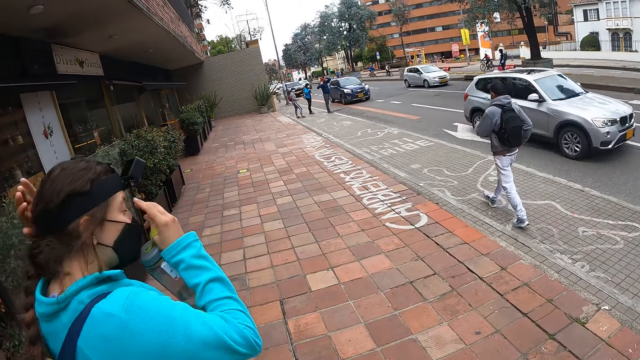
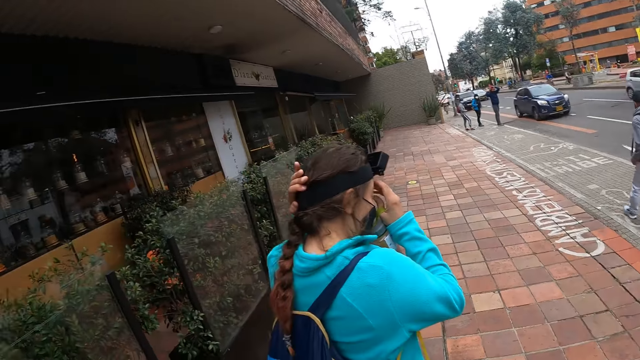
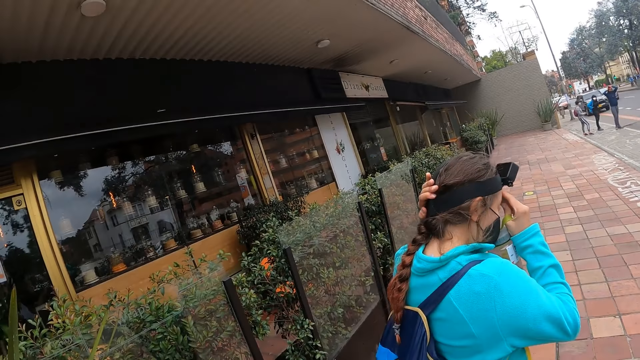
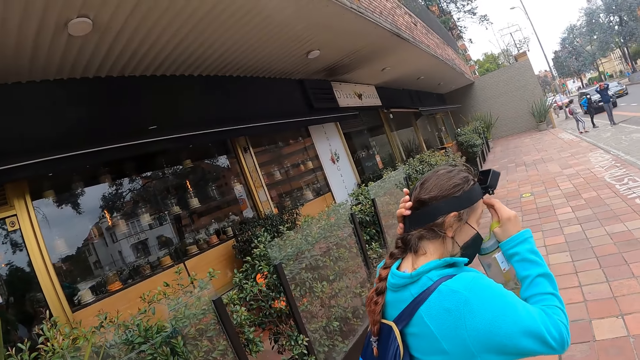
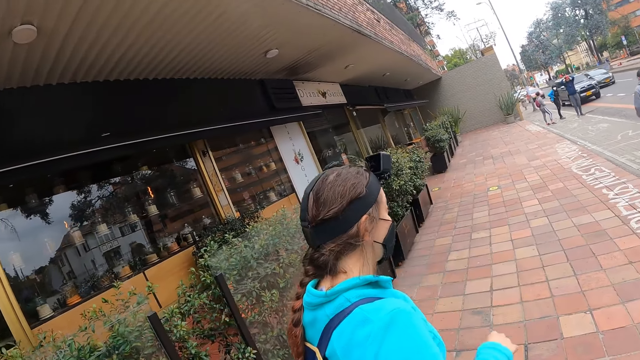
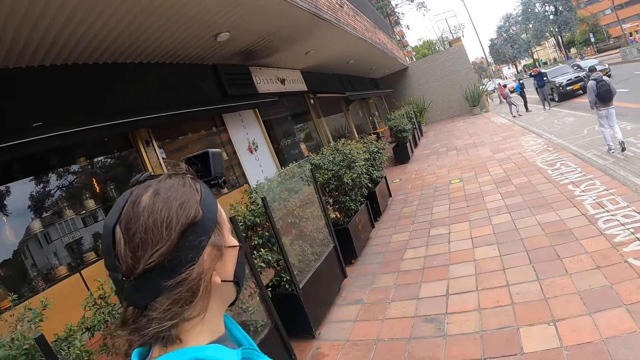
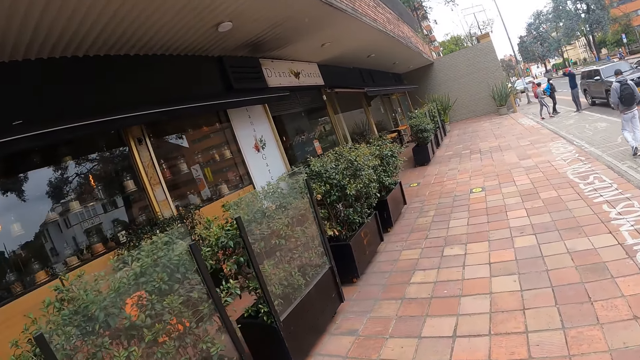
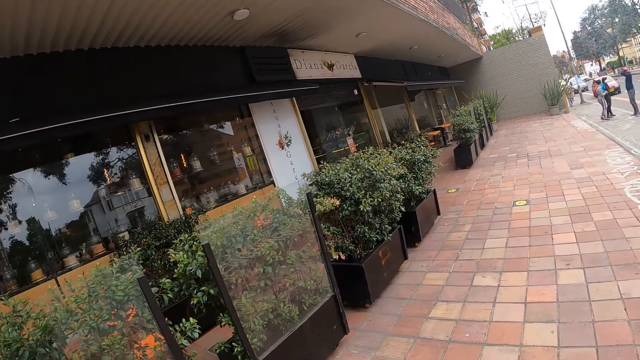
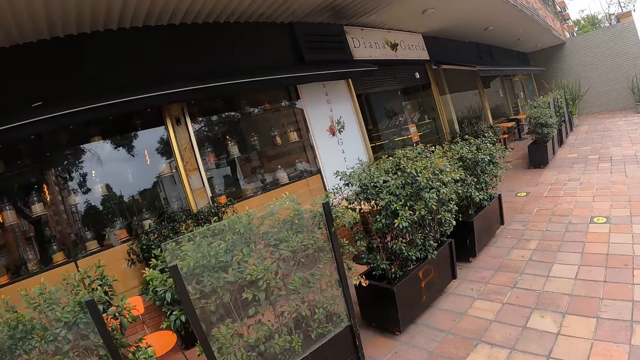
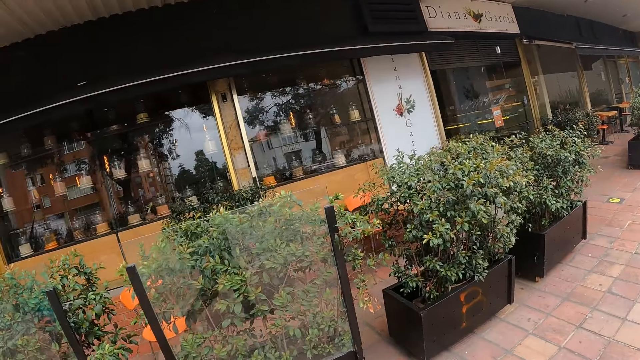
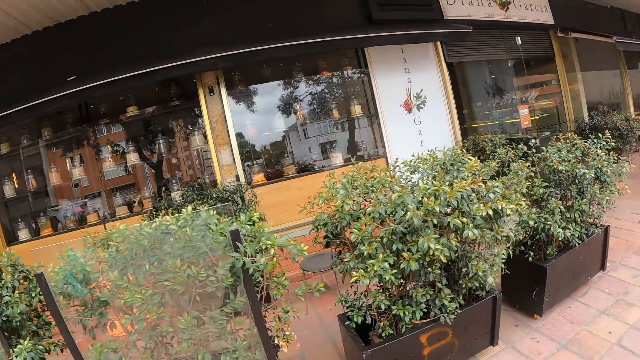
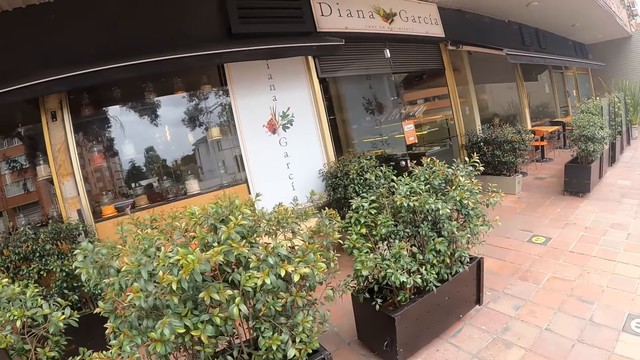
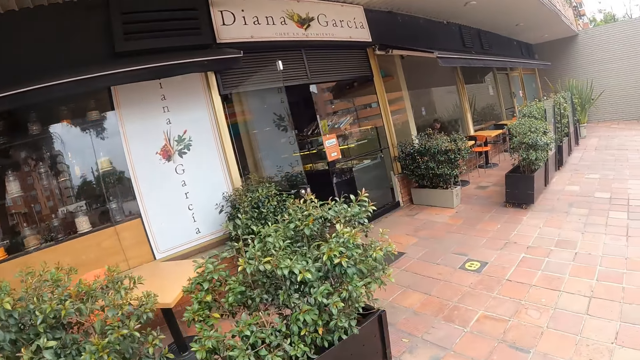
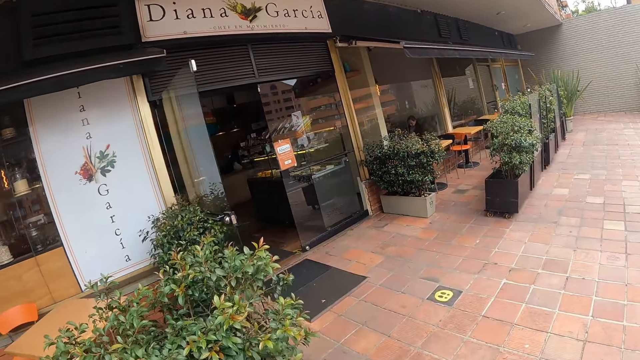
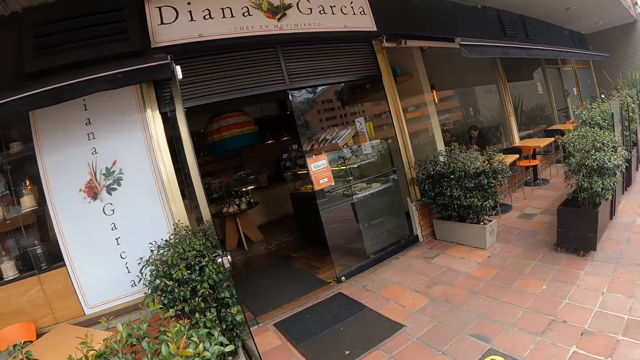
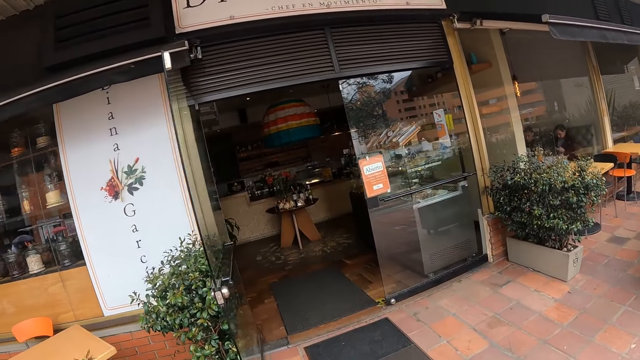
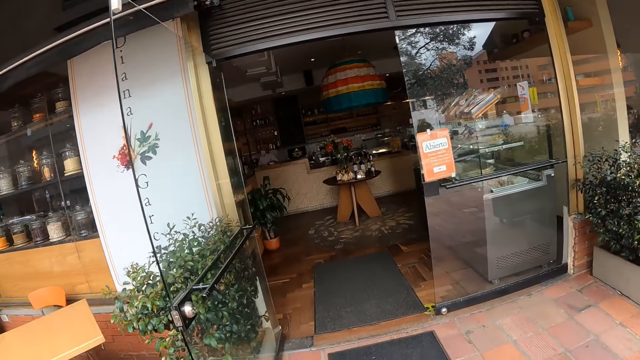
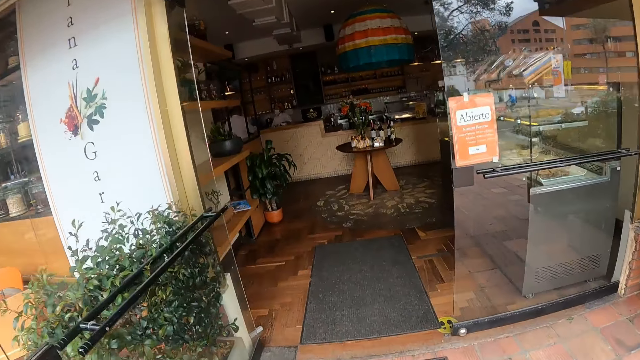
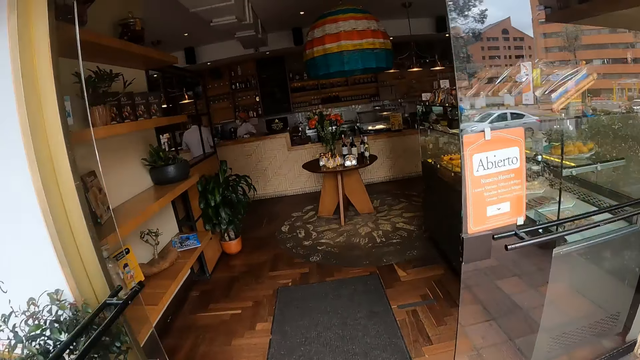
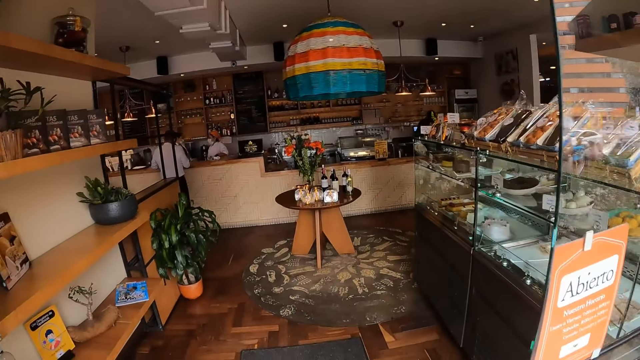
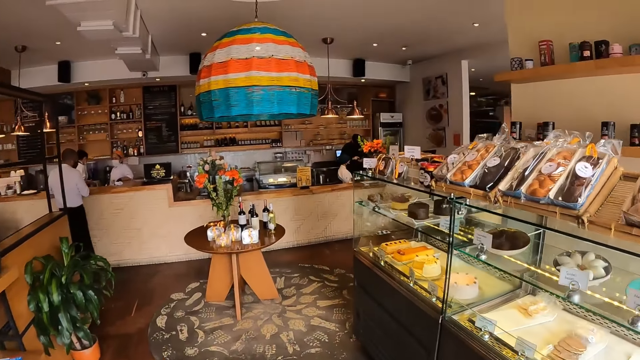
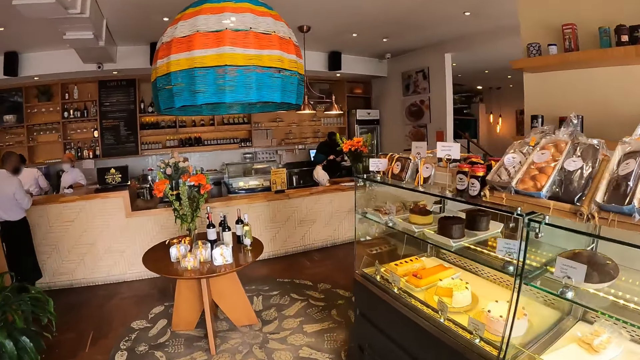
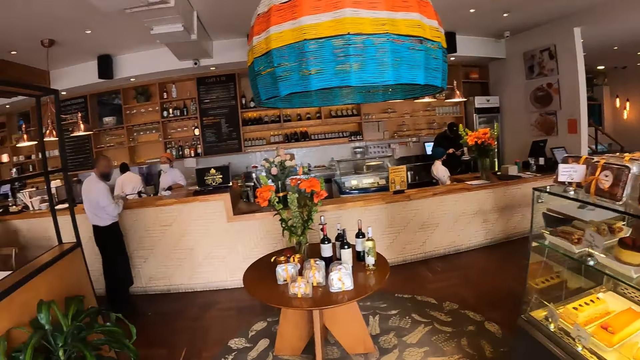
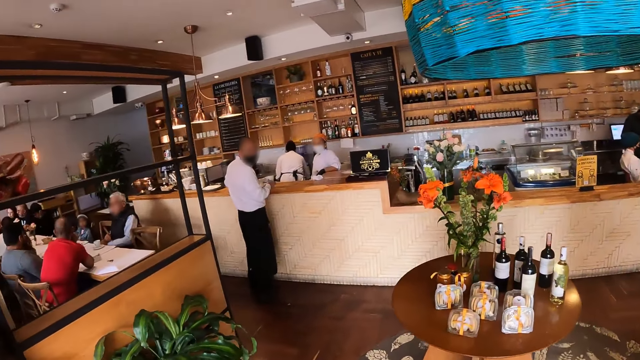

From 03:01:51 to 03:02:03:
The woman adjusts a camera on her head with both hands. The camera wearer walks around. They walk into a restaurant.

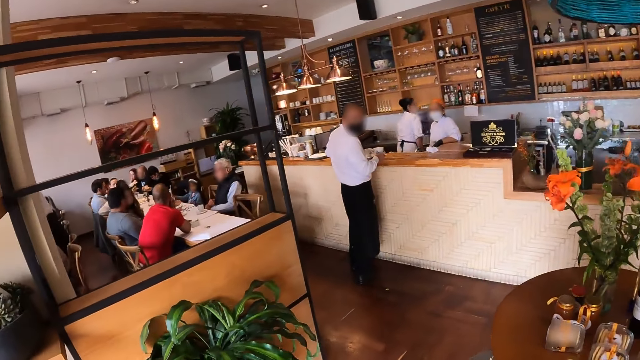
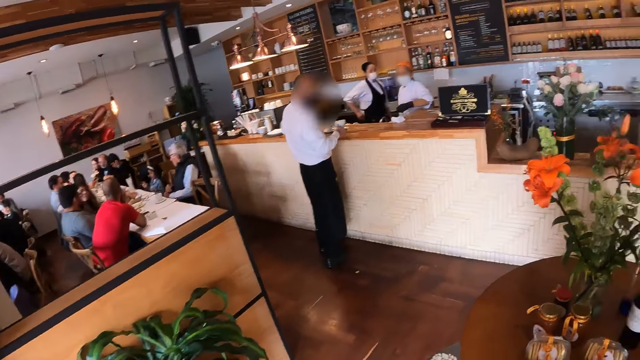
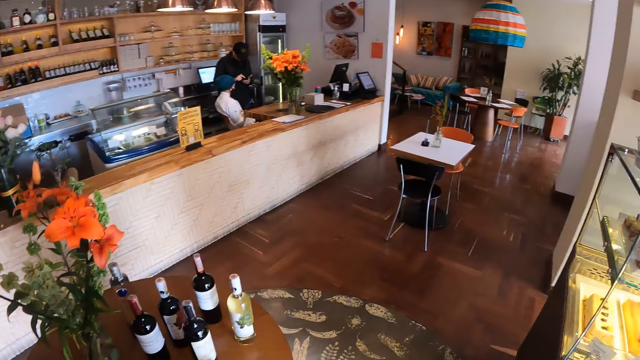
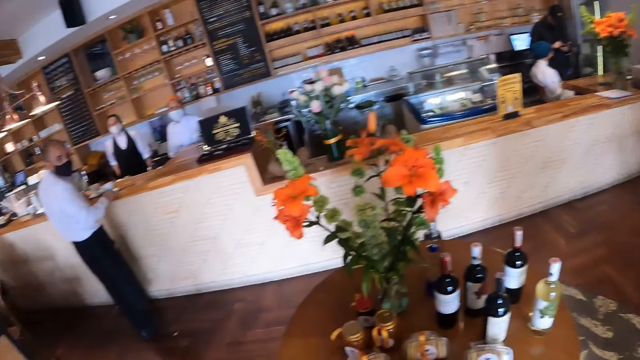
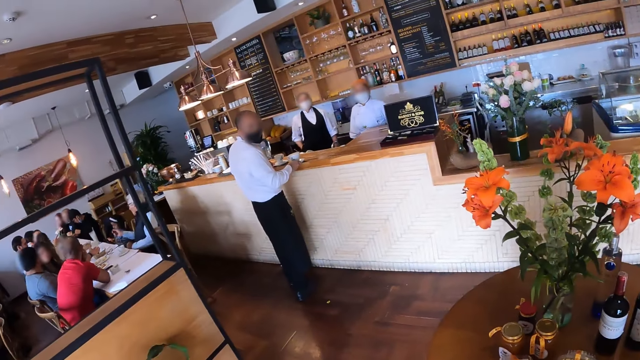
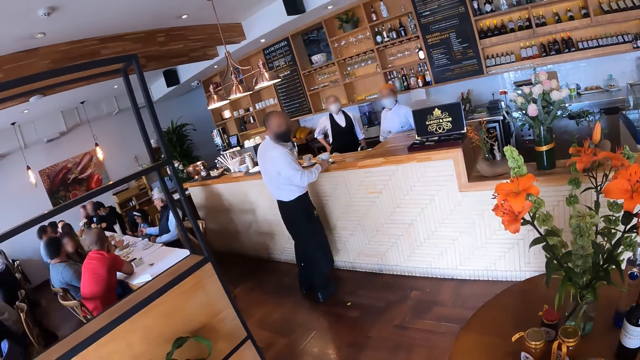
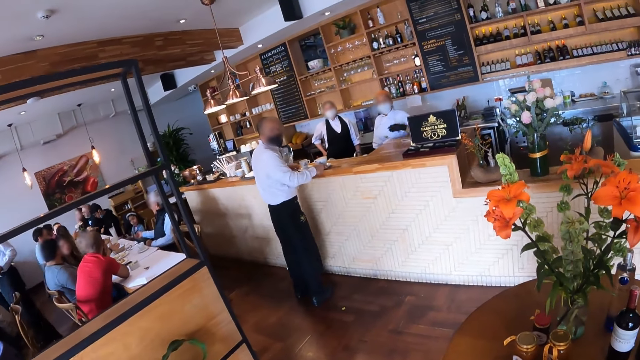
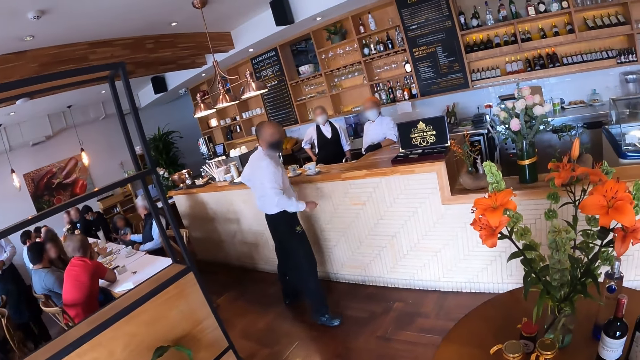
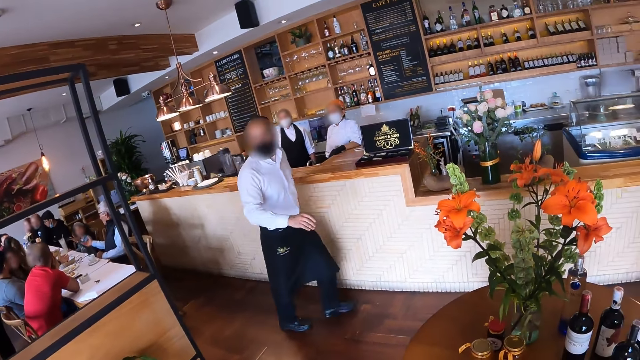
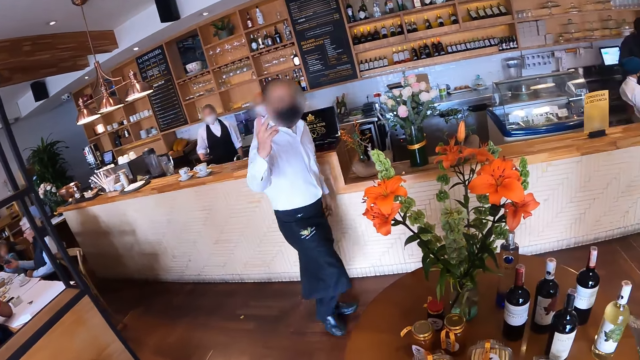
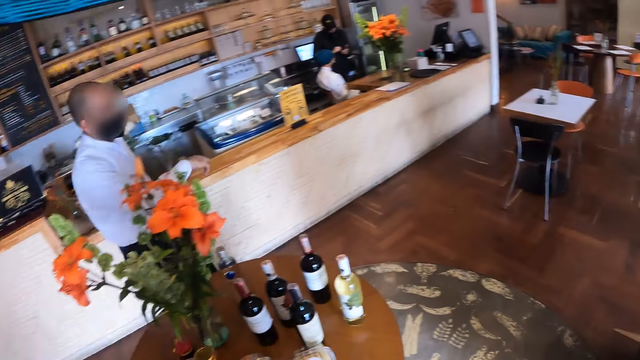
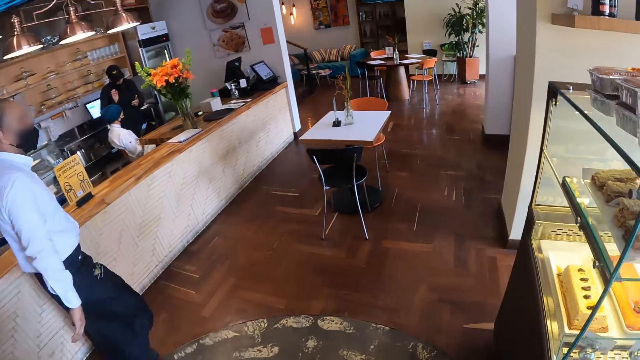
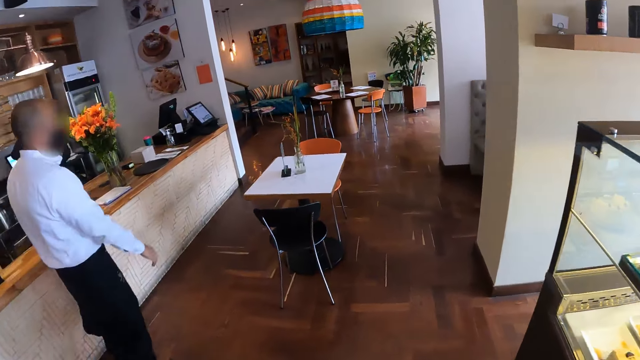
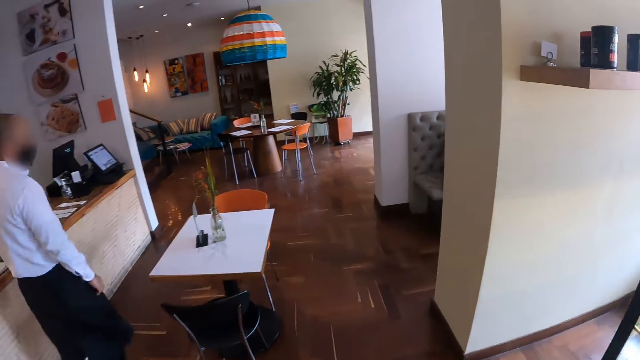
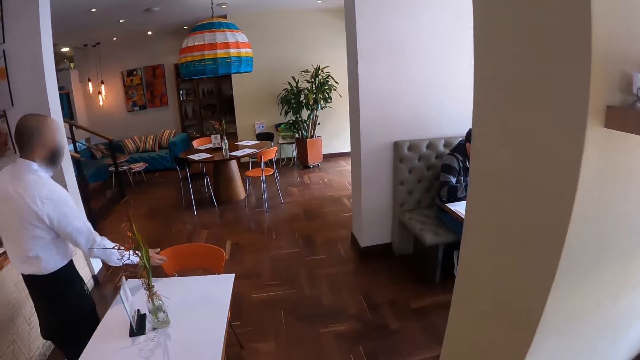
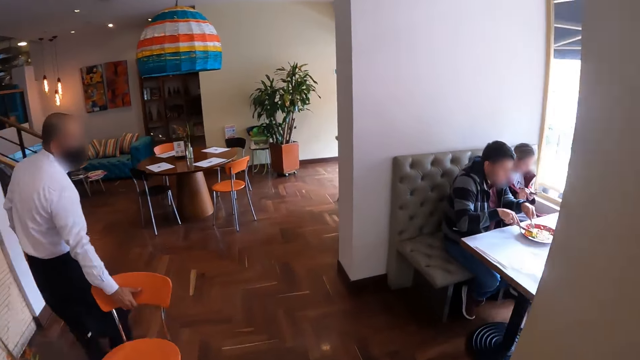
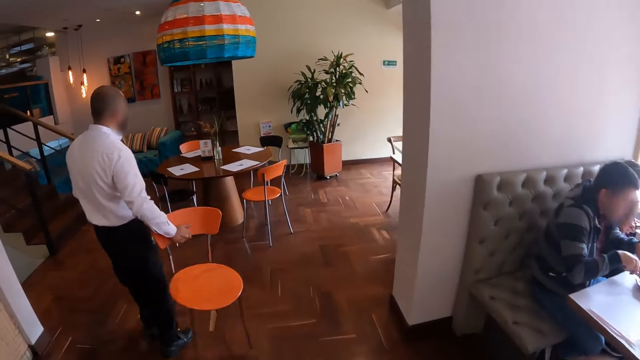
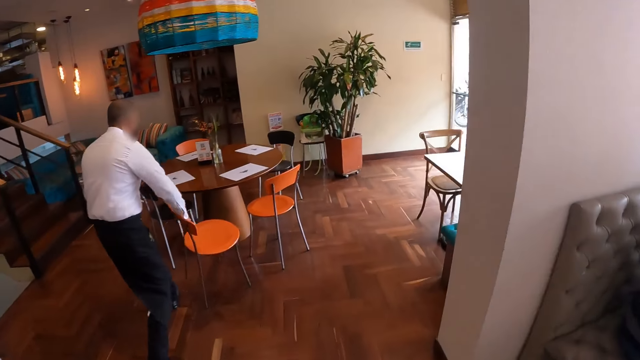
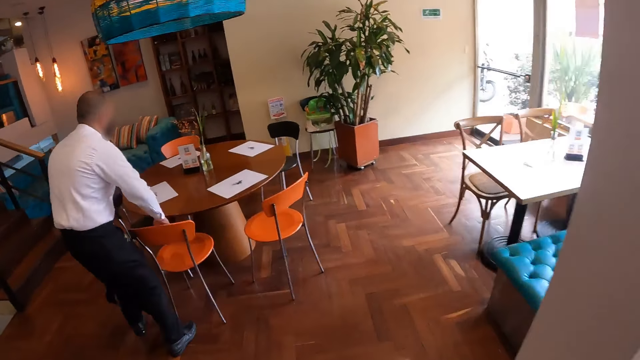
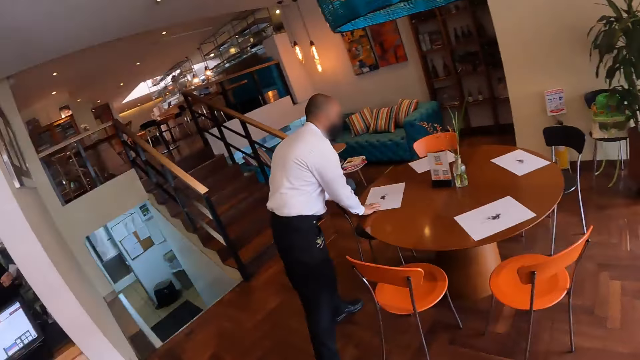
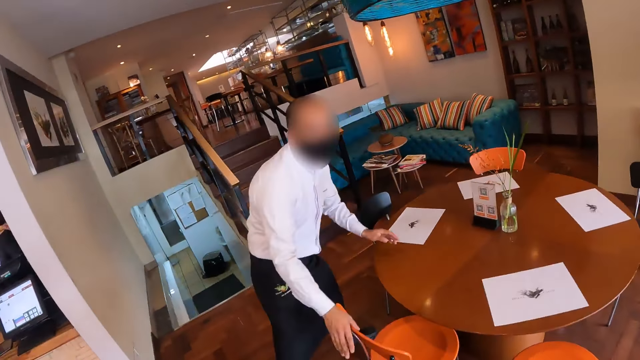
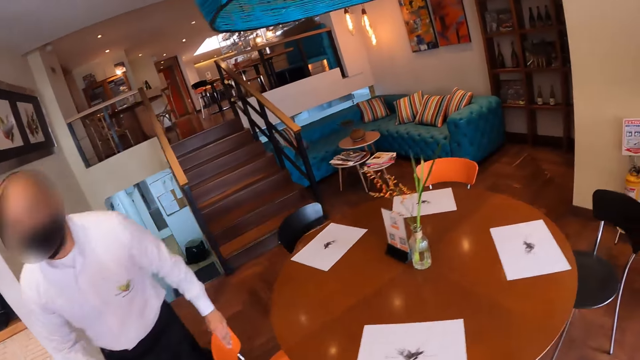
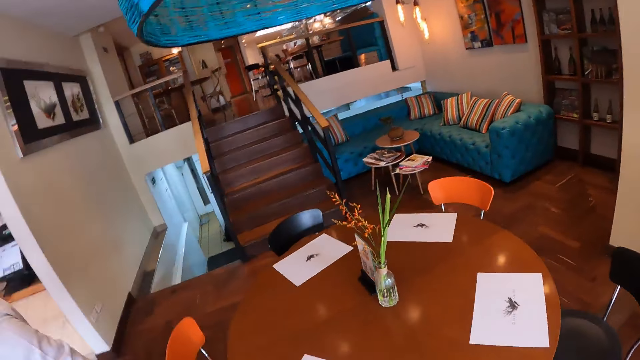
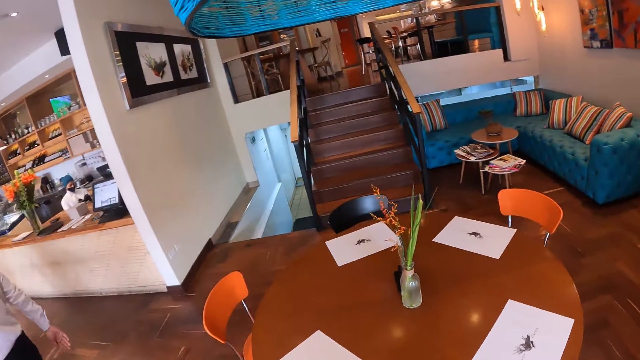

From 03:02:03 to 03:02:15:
The camera wearer looks around. A waiter walks around. The waiter gestures at the camera wearer with his right hand. The camera wearer walks around. The waiter carries a chair with his right hand. The waiter picks up the chair. The waiter drops the chair on the floor near a table with his right hand. The waiter adjusts a black chair with his left hand and adjusts a table mat on the table with his right hand. The waiter touches the chair with his right hand, touches the chair with his left hand, and walks around.
